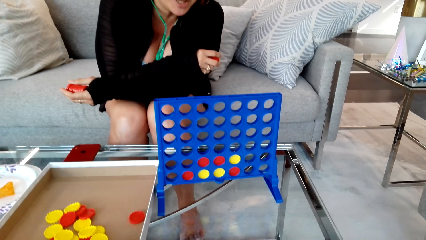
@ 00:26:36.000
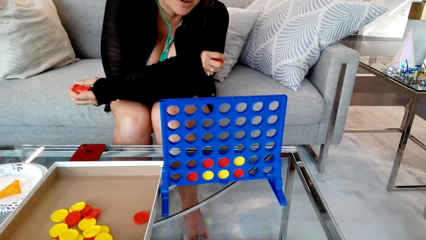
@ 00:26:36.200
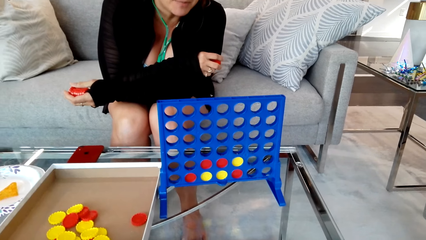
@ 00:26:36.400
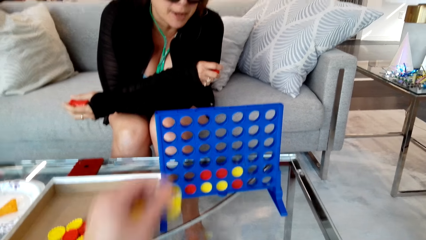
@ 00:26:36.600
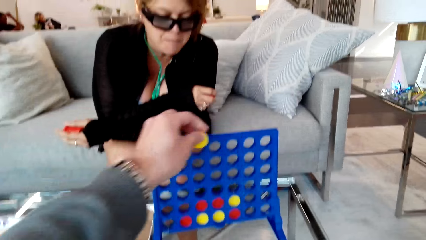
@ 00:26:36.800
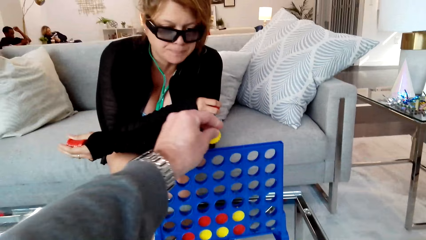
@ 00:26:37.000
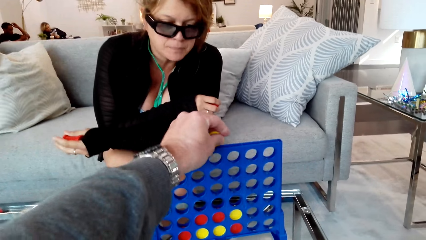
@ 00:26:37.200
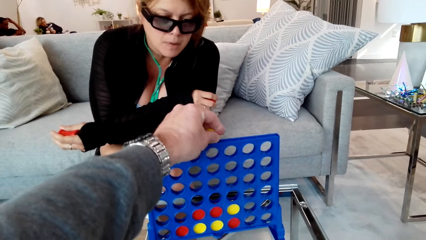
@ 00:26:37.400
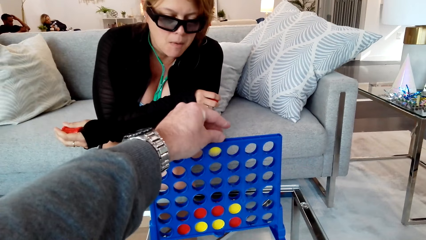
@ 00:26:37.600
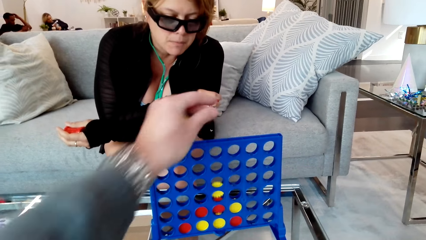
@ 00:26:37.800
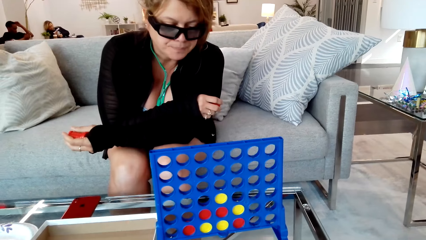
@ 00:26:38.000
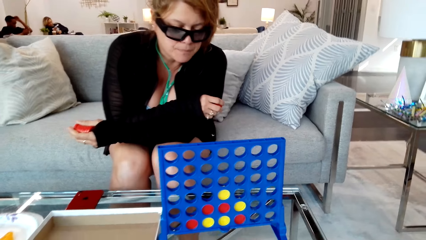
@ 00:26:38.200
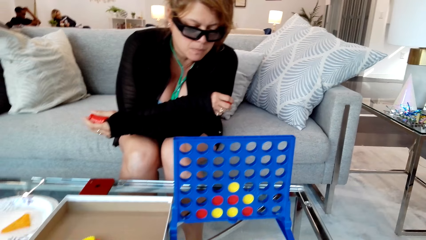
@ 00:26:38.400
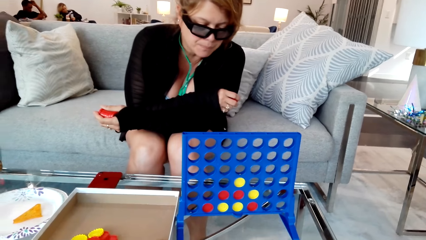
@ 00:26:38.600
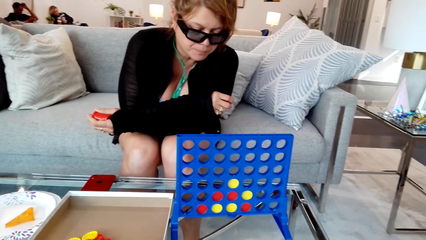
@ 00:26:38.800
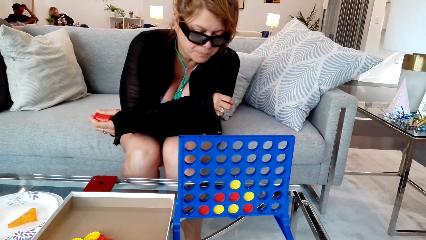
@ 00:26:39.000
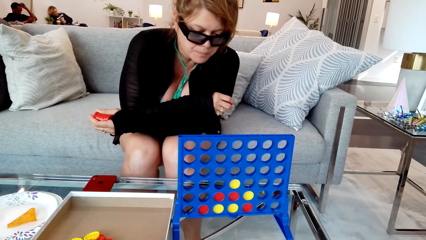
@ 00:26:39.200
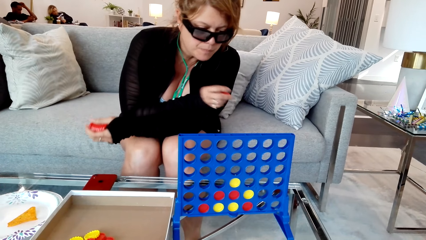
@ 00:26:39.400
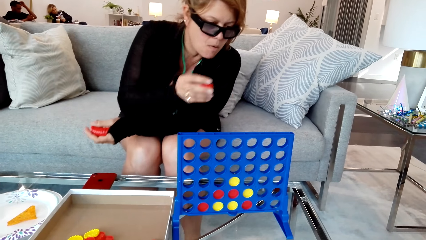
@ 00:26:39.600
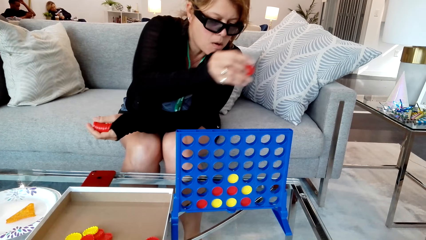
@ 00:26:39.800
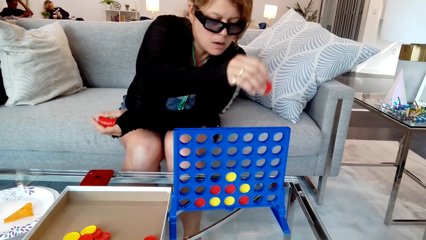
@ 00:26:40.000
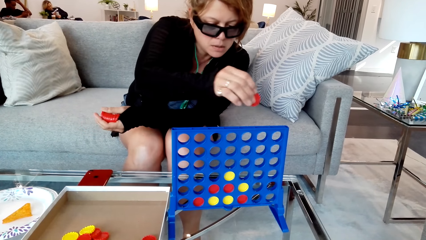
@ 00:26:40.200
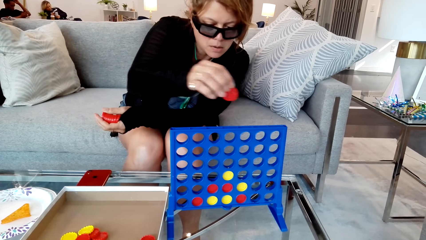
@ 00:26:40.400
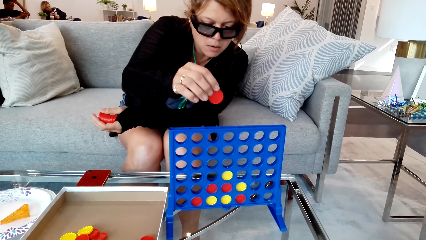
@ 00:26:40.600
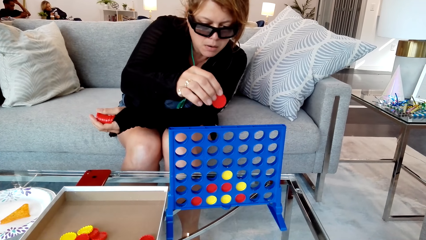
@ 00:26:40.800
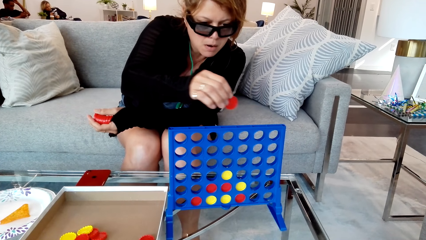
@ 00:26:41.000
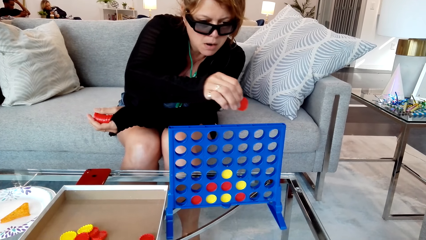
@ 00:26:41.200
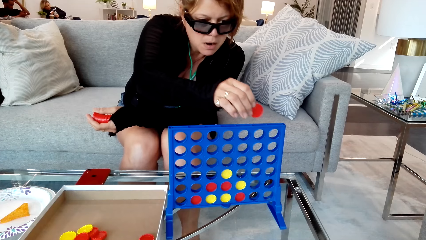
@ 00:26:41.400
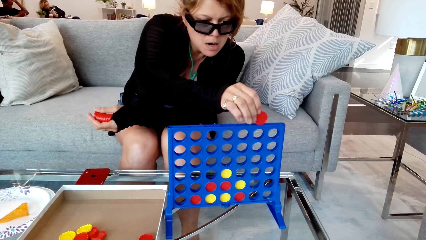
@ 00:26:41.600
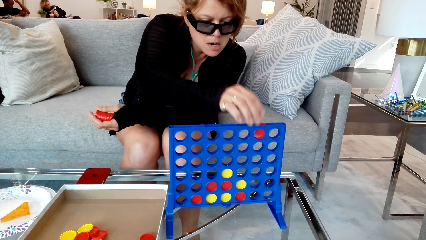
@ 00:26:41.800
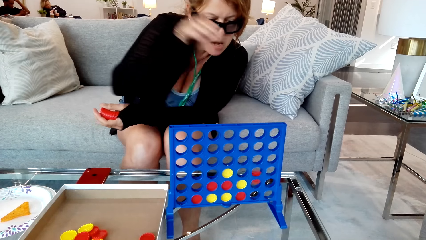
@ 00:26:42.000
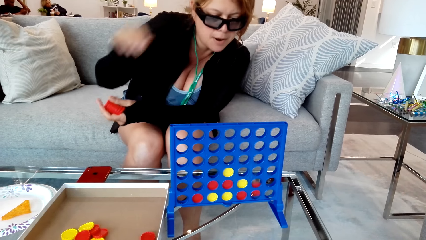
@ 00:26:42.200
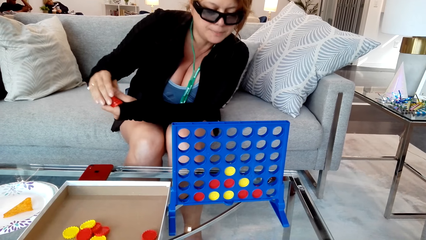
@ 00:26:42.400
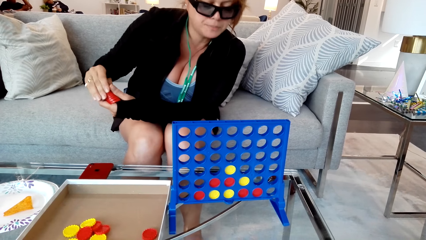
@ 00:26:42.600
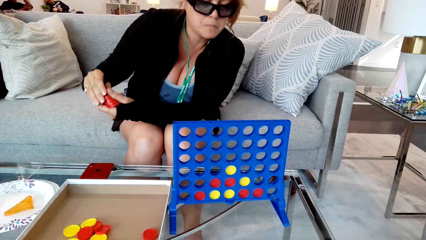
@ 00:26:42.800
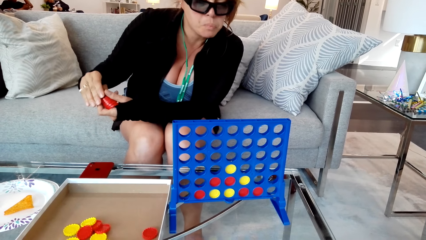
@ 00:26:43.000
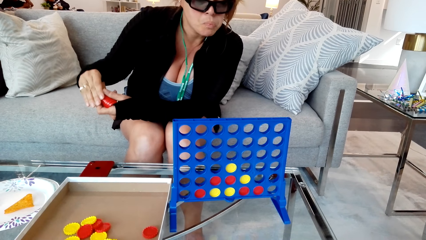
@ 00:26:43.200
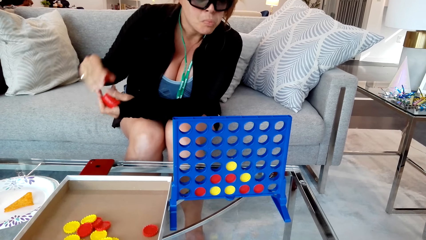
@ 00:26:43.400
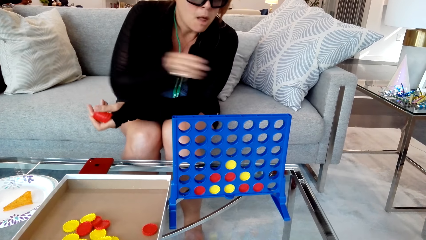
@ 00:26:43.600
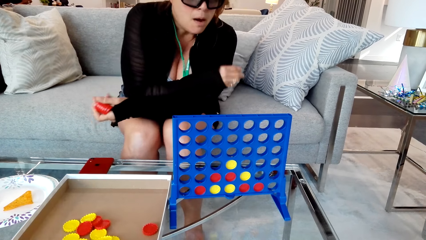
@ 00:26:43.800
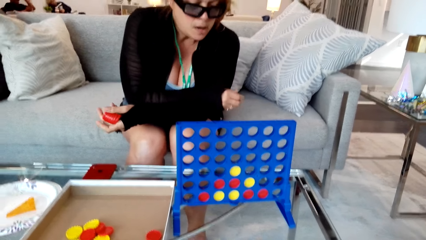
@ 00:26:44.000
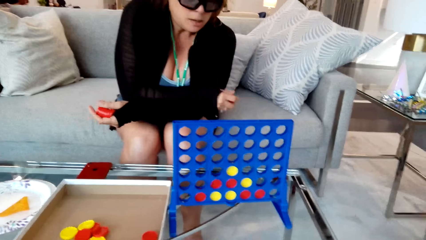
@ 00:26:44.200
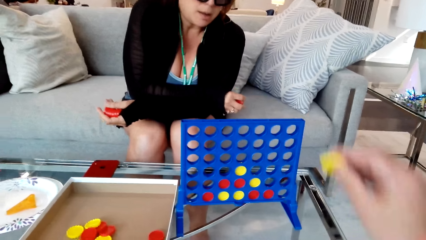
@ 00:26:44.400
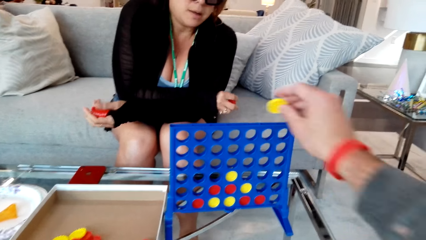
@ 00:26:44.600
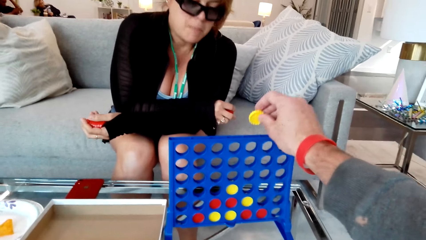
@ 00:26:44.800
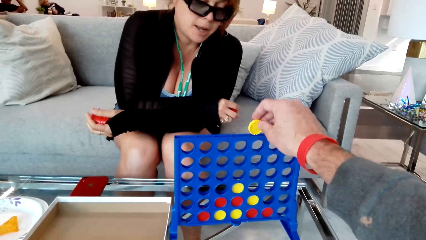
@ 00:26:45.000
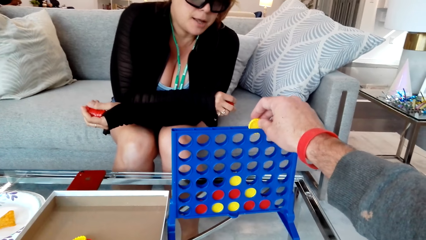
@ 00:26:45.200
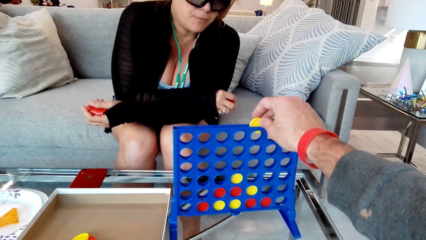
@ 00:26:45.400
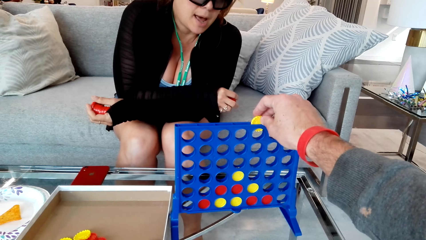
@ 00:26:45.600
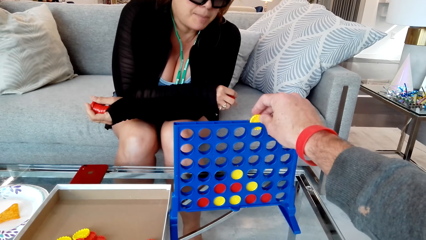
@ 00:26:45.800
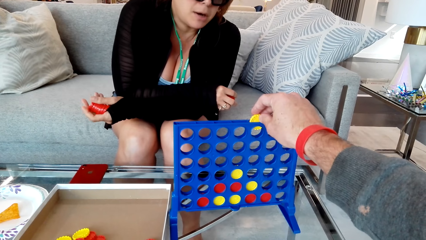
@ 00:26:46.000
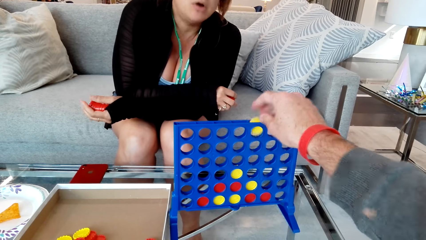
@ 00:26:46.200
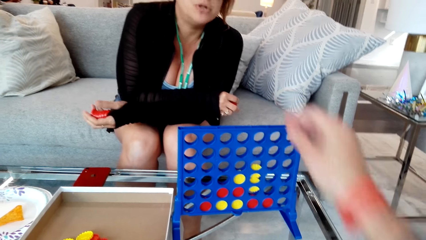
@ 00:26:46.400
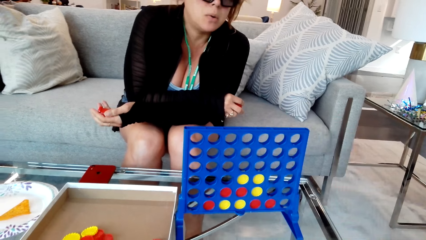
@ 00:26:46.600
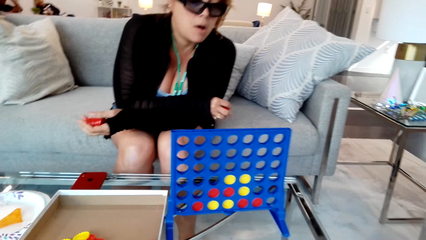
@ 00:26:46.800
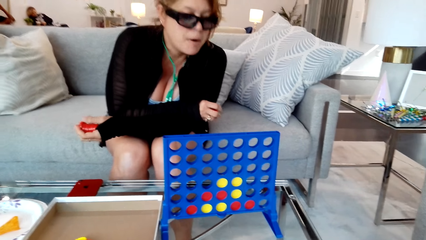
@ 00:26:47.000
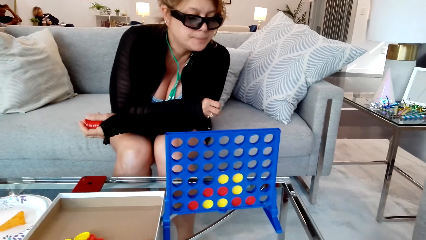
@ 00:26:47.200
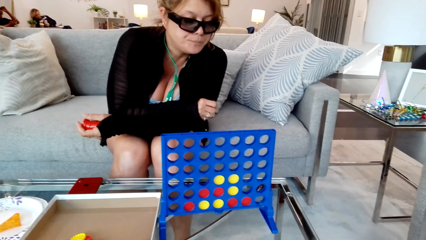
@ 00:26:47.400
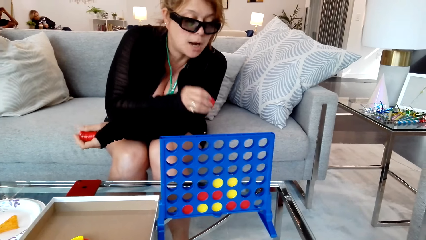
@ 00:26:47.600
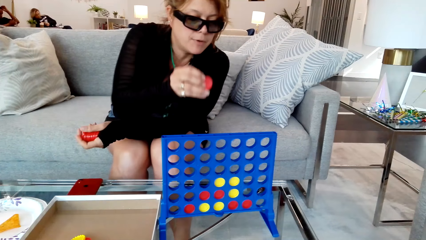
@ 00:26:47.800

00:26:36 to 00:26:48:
The camera wearer puts the disc in the grid. A woman puts the disc in the grid. The camera wearer puts the disc in the grid.

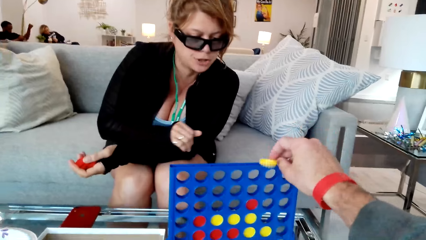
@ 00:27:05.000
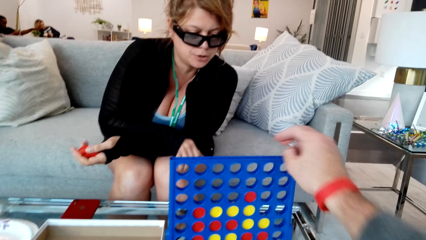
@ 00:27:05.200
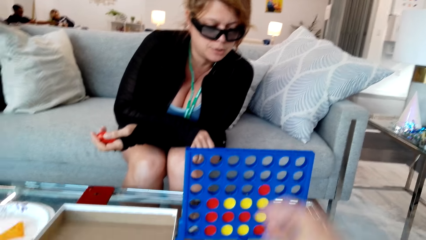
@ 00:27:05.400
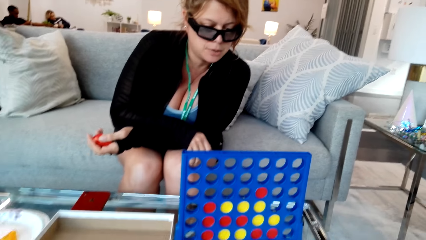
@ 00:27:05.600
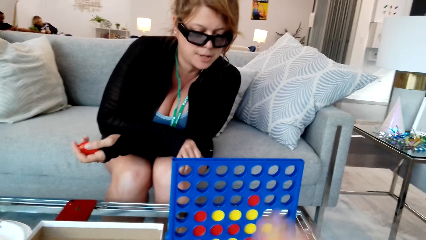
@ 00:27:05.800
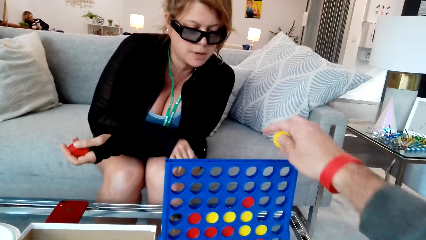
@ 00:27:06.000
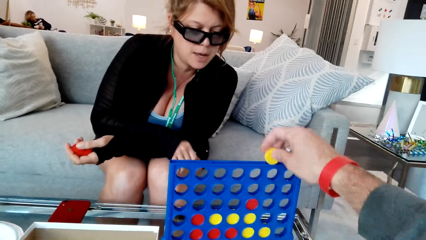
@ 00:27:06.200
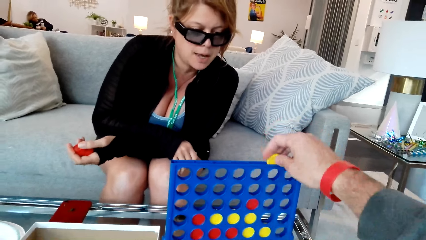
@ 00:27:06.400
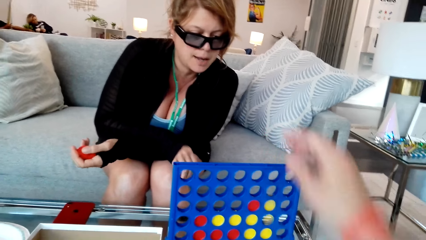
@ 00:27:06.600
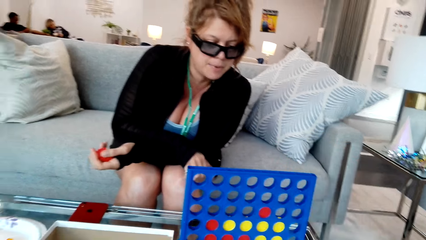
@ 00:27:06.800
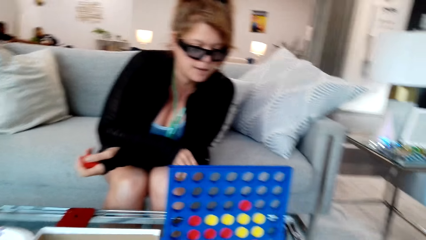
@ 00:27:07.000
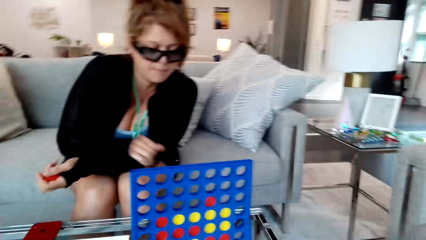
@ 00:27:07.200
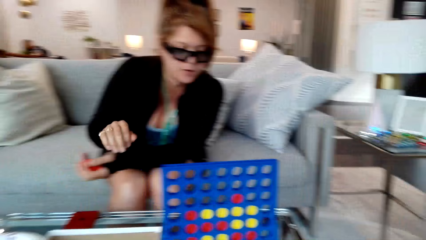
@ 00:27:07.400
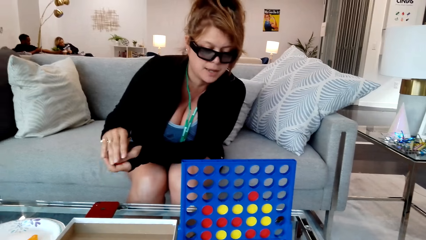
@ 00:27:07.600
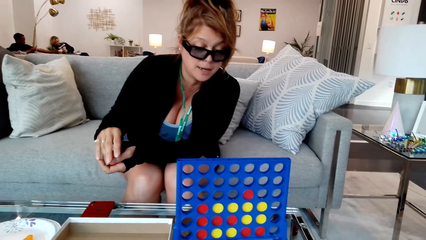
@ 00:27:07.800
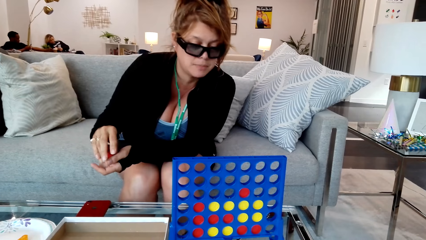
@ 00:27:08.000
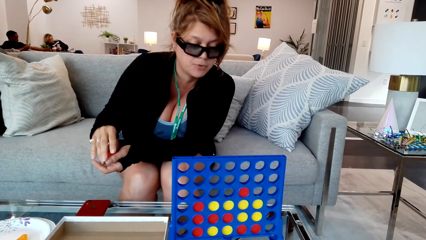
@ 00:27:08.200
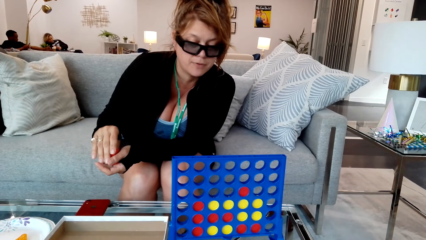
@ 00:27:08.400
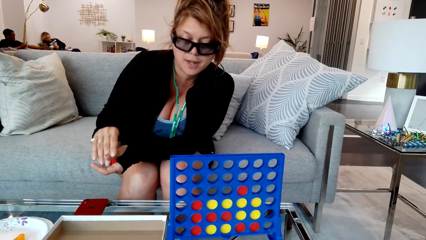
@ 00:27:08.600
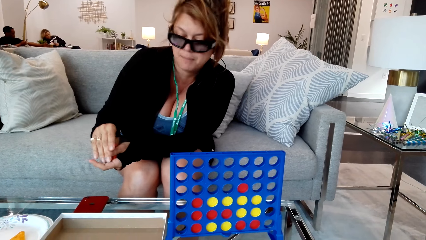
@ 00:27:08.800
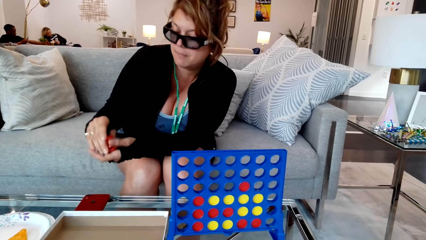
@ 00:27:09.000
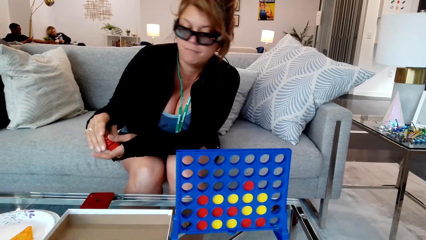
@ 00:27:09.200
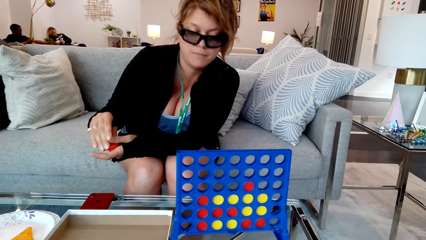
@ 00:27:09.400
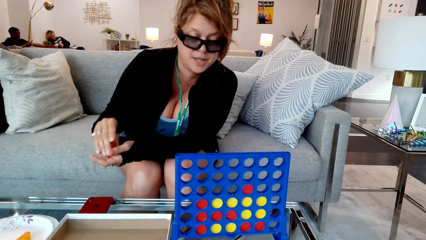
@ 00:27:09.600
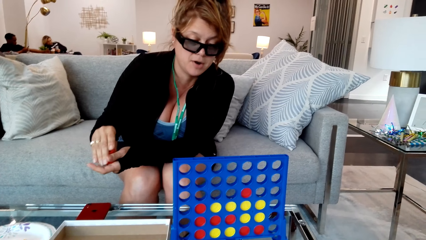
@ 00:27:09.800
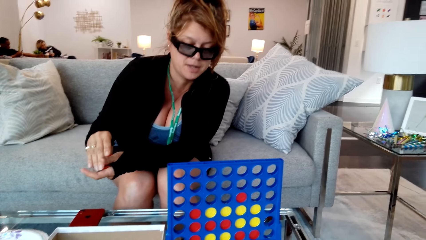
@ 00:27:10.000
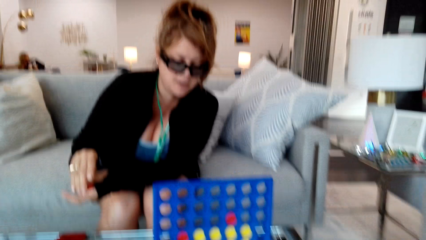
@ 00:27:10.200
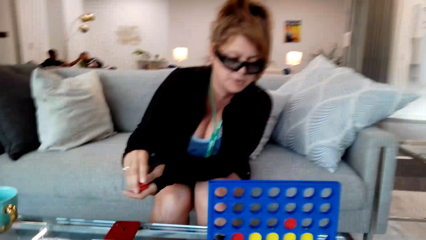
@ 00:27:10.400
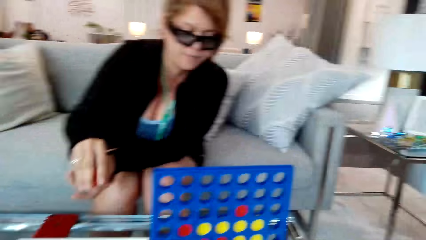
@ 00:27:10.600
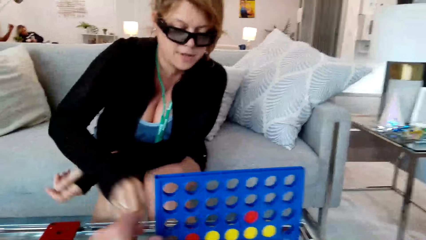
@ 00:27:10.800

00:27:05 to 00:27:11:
The camera wearer puts the disc in the grid.
